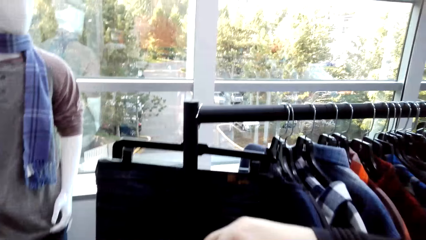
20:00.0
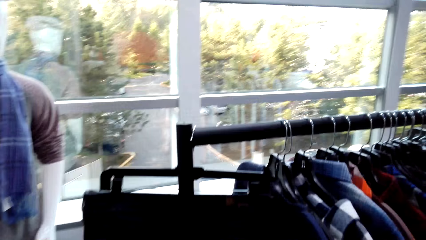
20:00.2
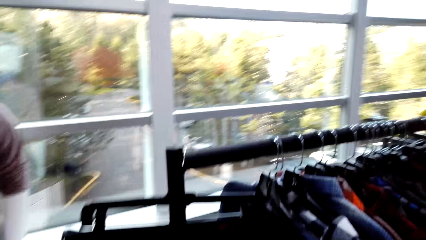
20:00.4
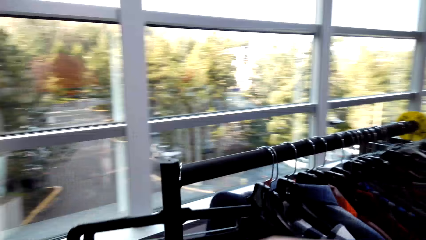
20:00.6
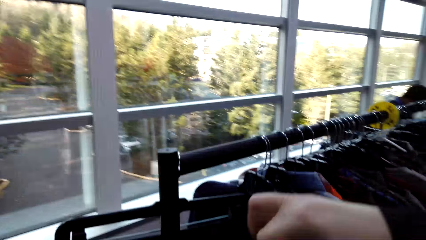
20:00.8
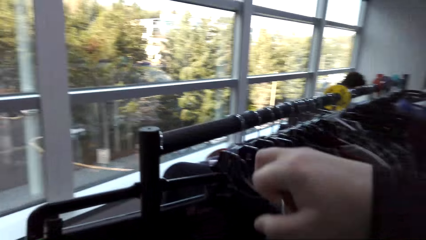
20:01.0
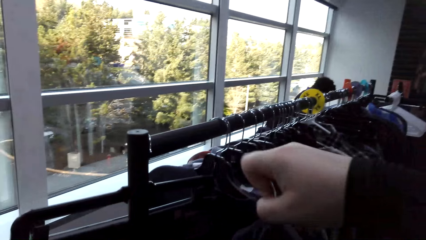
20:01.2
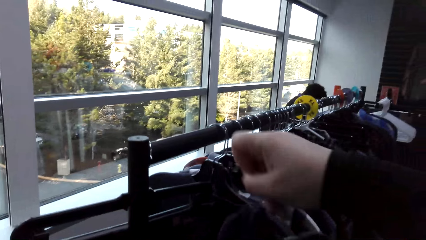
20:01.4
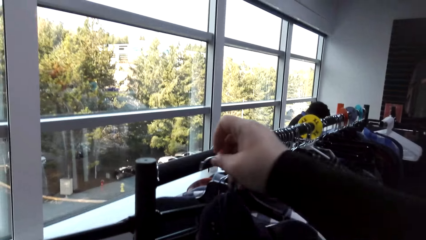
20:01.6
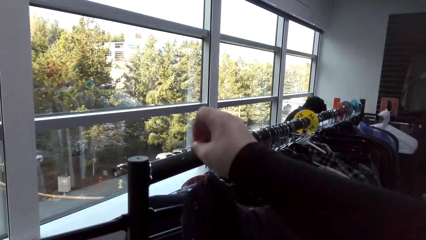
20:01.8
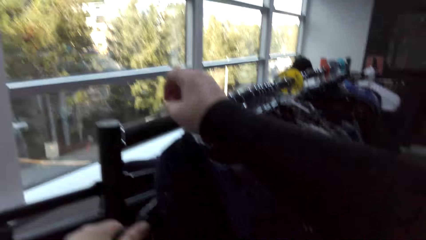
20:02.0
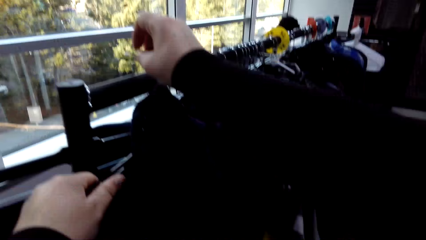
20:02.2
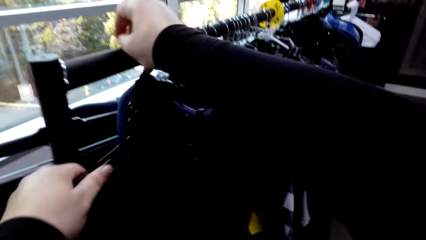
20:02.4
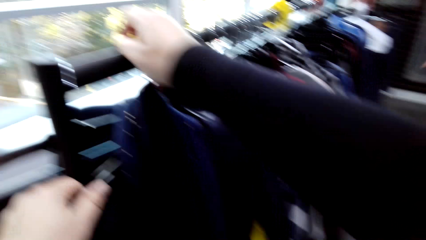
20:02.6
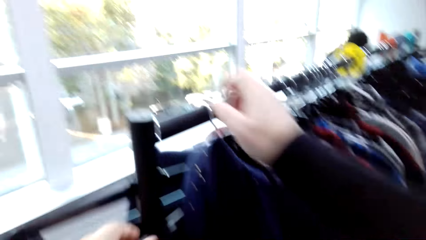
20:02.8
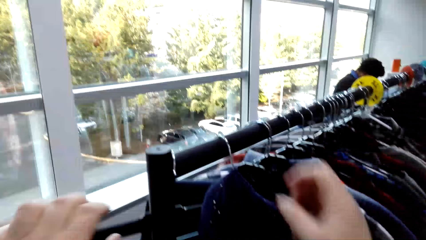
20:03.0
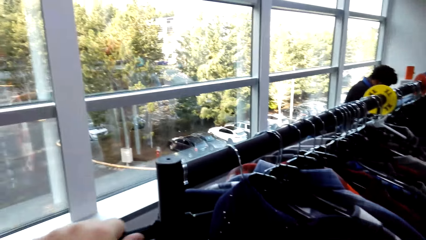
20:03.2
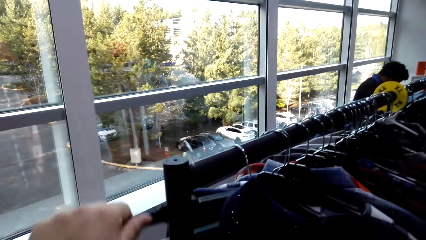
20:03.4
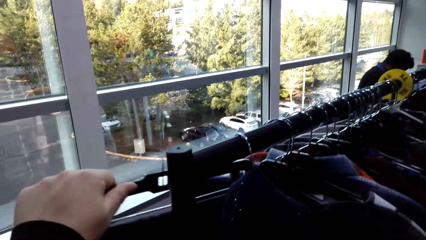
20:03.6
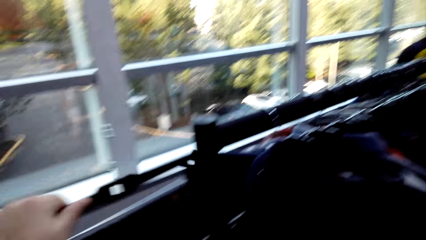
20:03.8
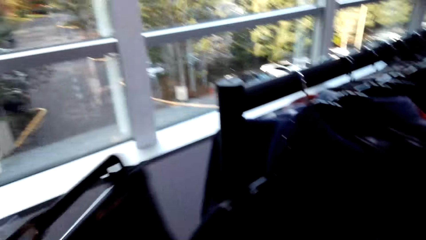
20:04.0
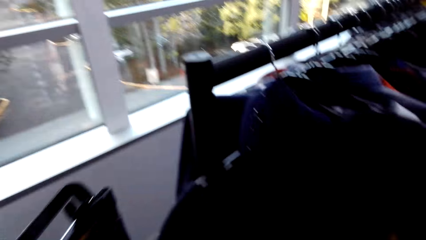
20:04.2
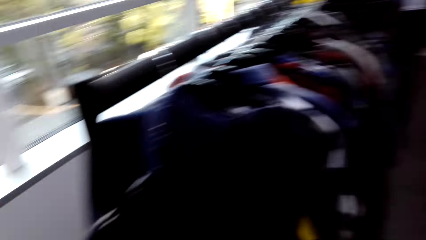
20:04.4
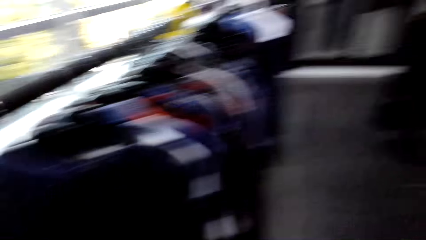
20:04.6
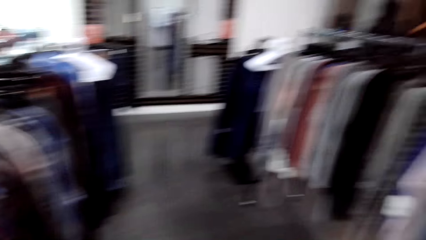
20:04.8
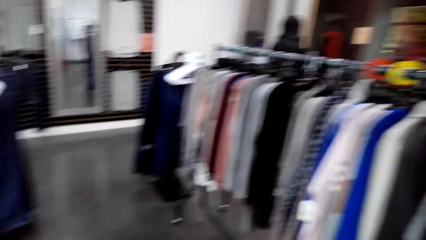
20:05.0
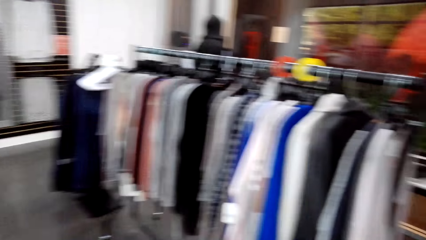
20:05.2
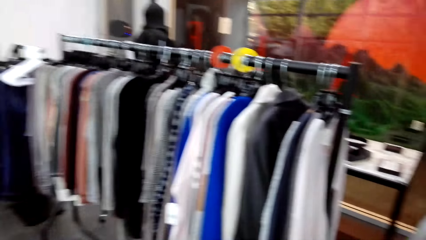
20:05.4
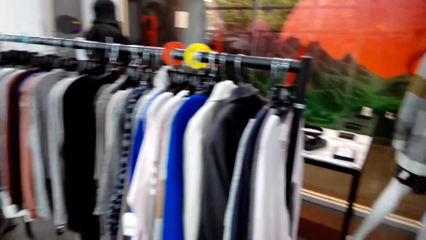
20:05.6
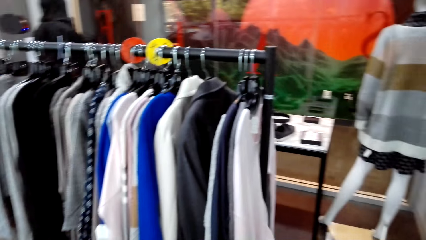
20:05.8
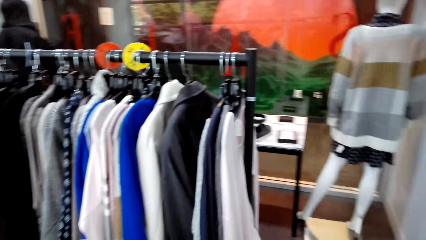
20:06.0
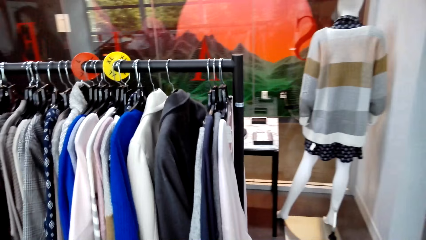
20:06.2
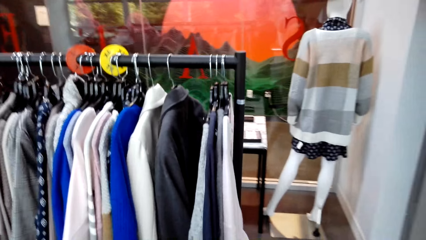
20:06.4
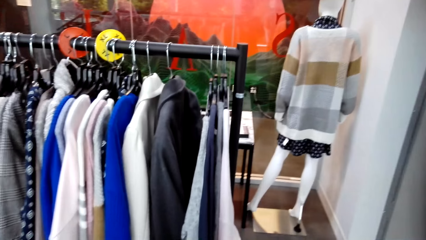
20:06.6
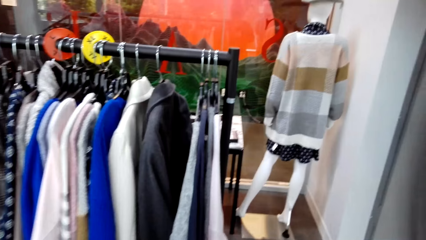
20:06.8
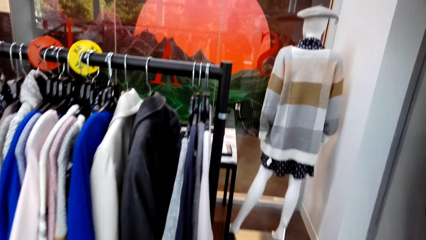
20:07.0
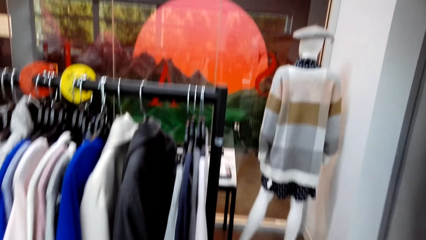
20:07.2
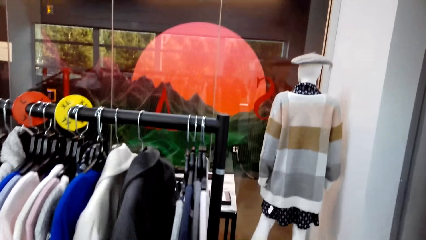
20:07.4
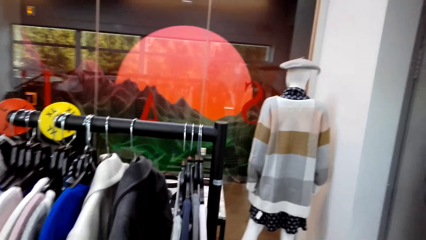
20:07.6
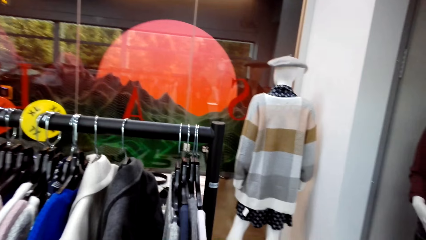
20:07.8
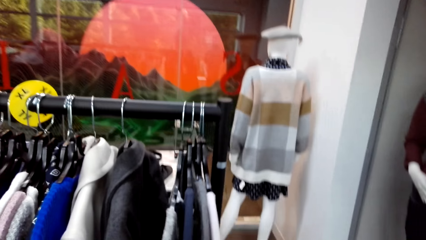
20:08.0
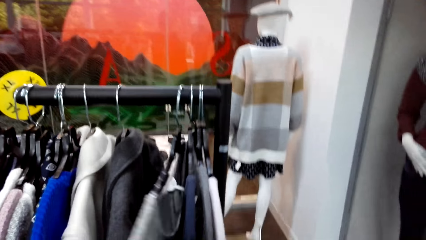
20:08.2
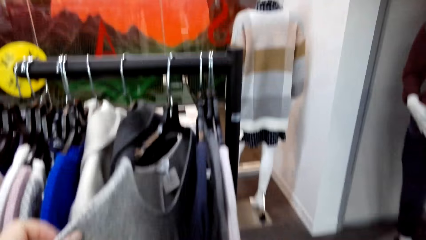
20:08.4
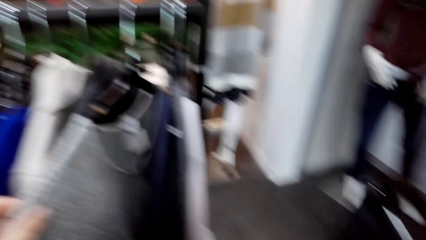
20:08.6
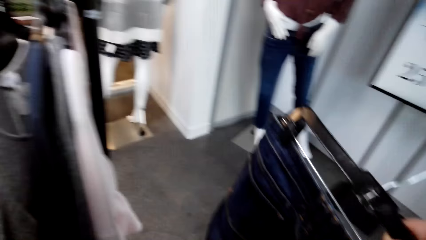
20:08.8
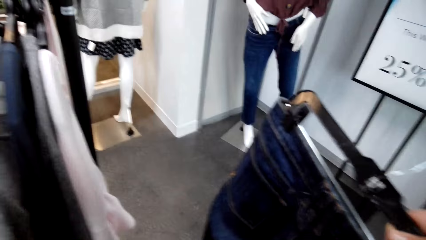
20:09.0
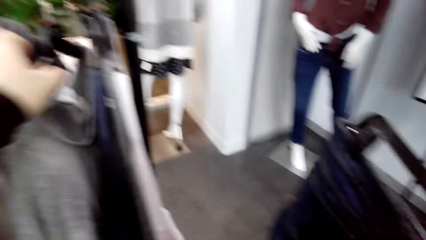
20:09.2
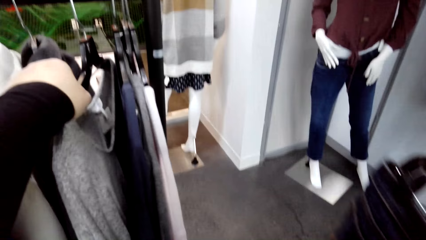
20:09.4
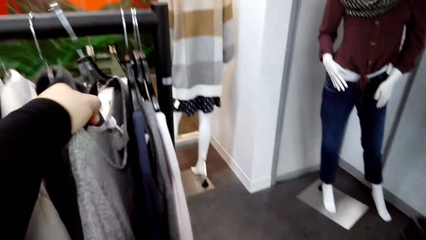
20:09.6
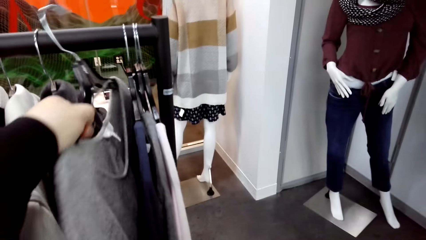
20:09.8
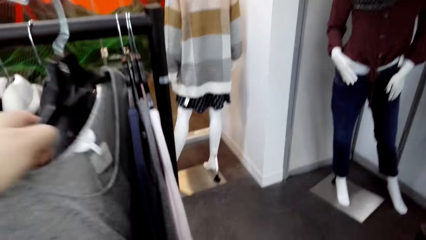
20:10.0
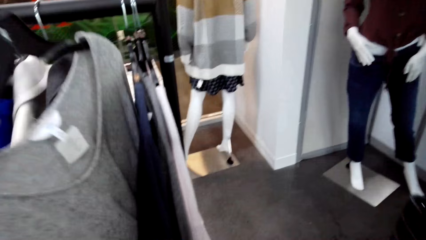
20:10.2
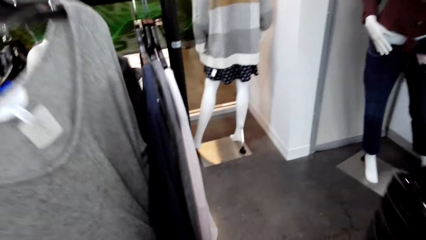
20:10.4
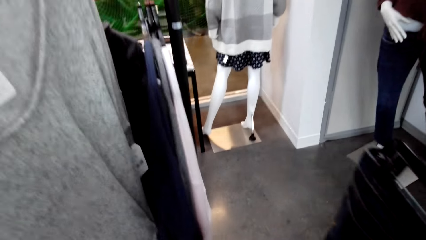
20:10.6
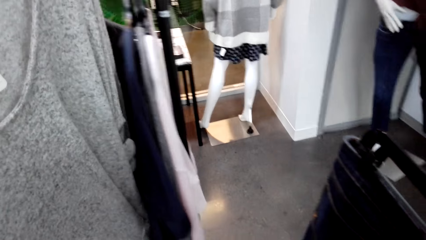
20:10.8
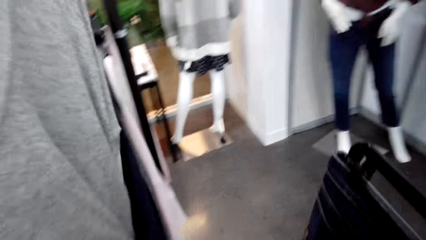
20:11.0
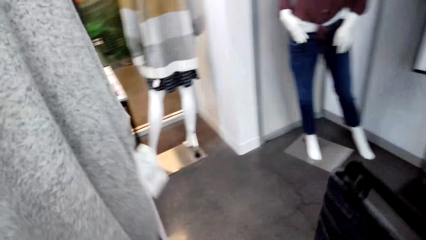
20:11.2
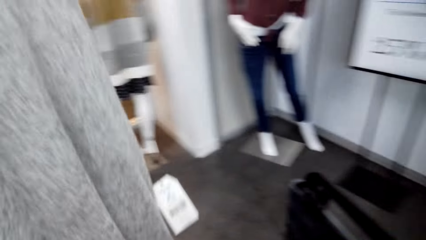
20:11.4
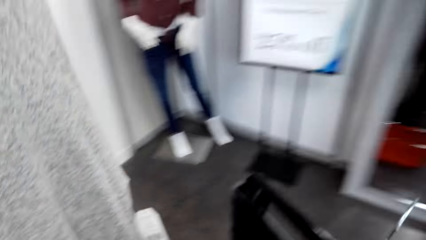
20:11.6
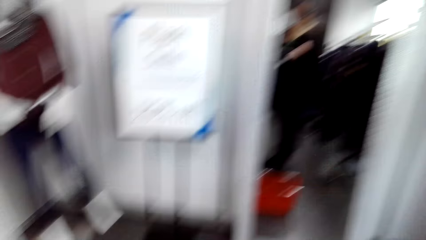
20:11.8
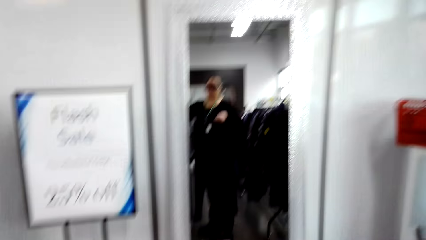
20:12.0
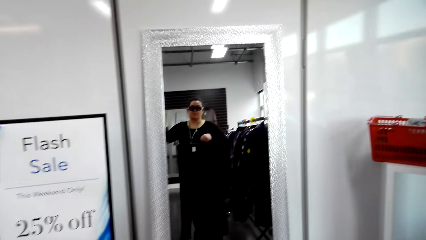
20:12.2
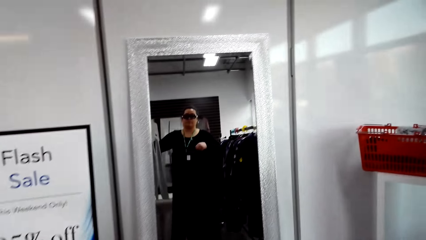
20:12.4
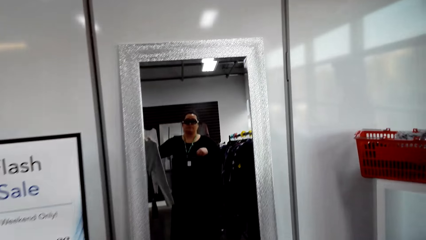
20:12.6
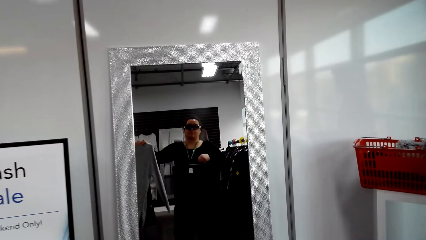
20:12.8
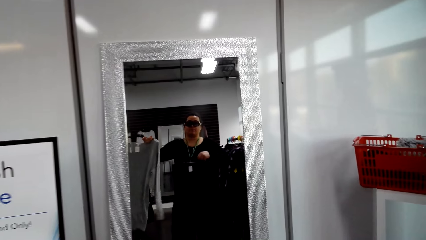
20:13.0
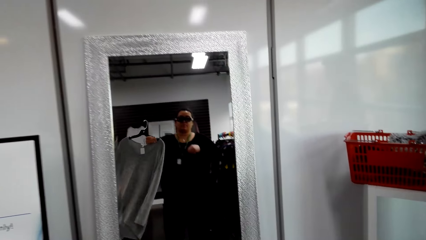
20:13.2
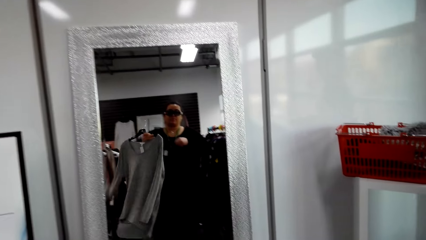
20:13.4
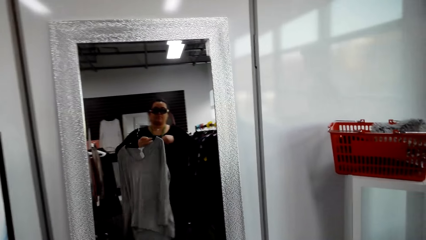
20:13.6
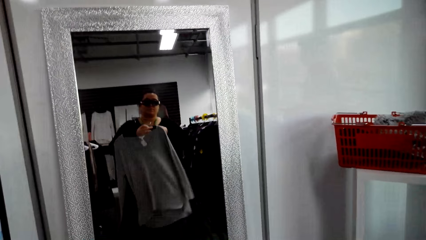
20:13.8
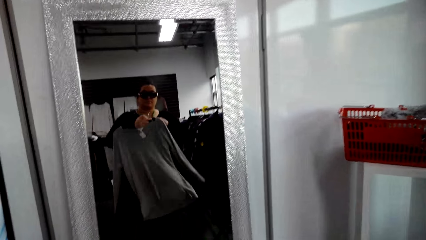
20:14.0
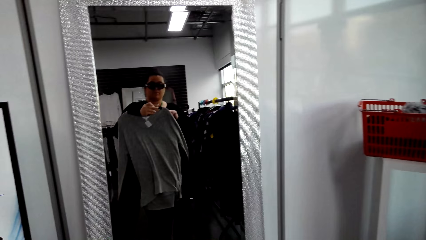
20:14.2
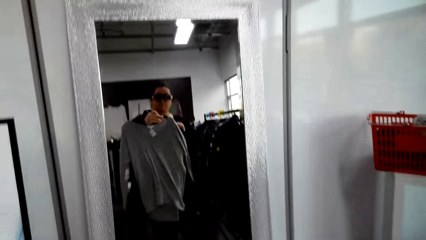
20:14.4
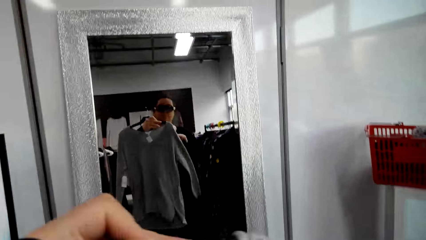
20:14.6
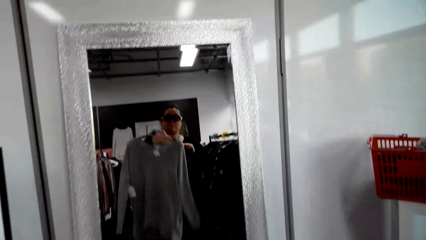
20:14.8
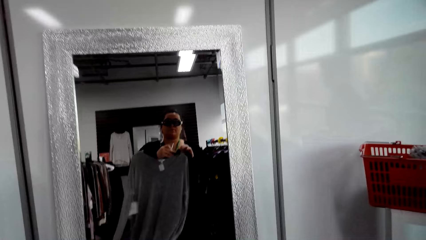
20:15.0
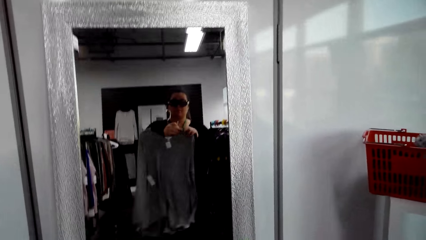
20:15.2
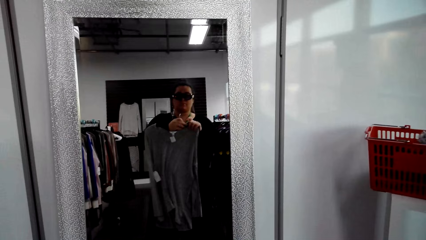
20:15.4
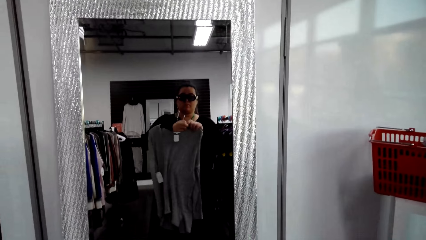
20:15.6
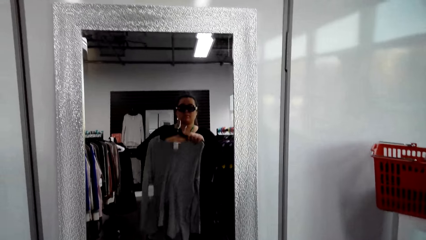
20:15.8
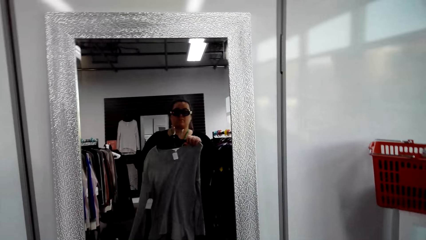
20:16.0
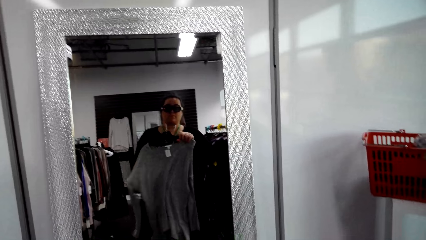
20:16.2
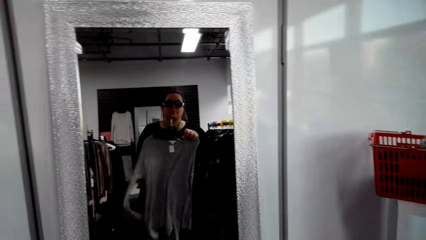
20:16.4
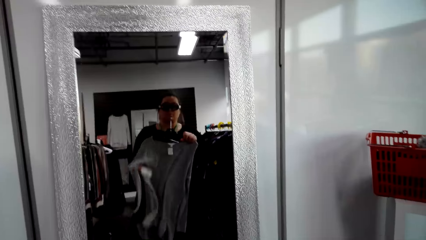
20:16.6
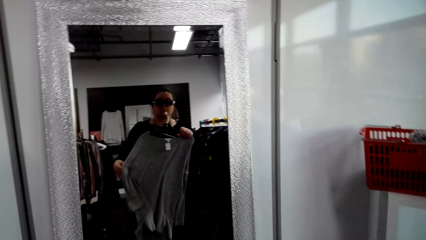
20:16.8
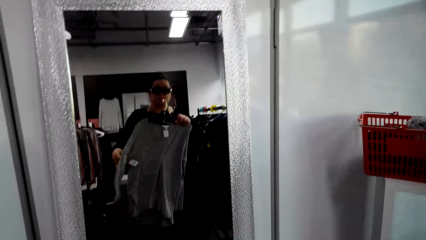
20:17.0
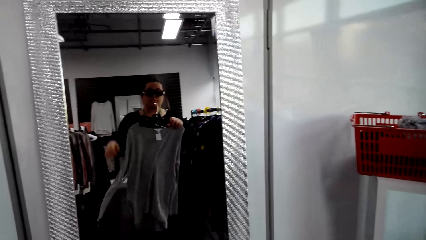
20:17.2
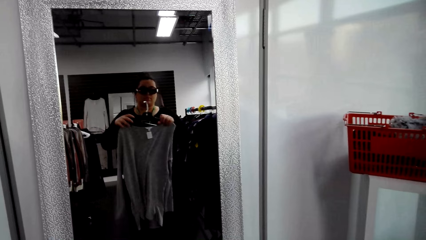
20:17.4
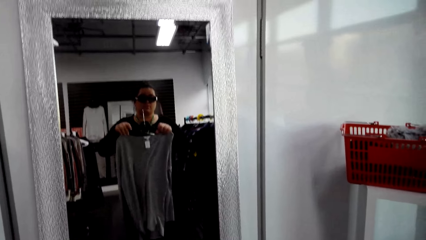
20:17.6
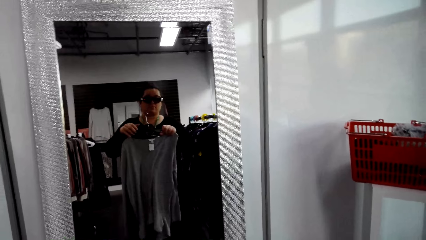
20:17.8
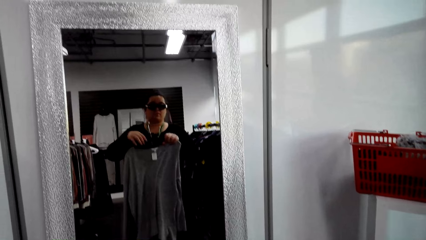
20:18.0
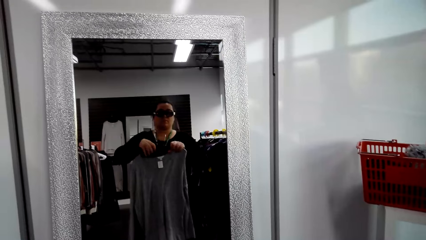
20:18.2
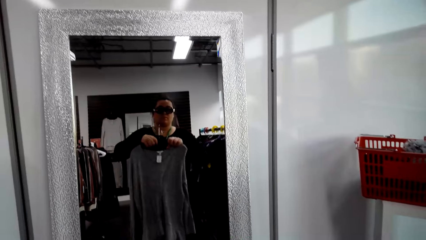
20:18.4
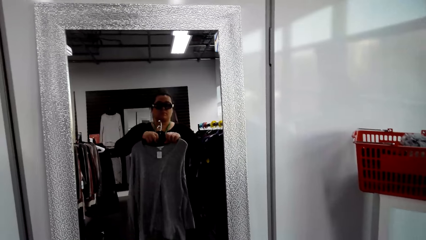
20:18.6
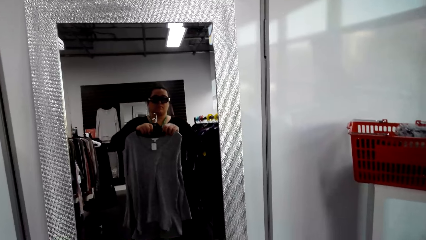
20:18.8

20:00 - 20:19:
The camera wearer puts the clothes on the clothes hanging rod or hanger. They remove a cloth from the hanger. They walk in the clothes shop. They take clothes from the clothes hanging rod. They look at the mirror. They hold the clothes.
